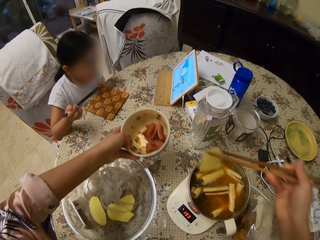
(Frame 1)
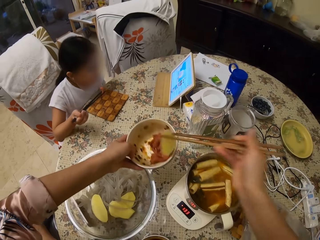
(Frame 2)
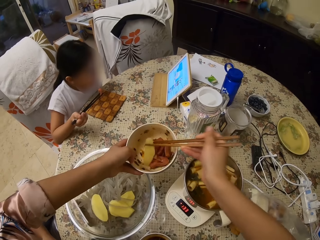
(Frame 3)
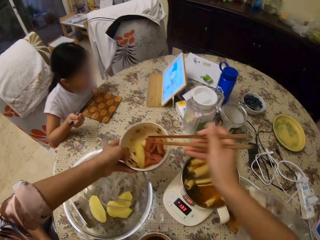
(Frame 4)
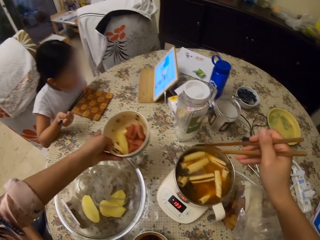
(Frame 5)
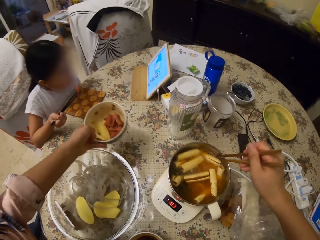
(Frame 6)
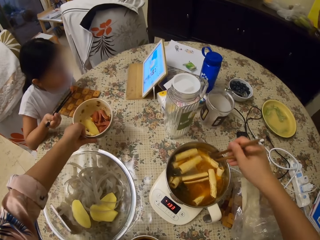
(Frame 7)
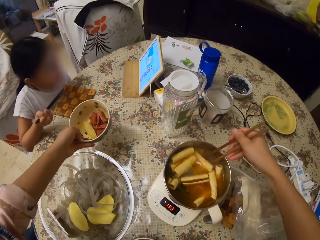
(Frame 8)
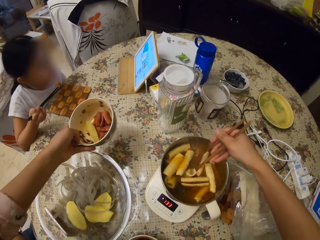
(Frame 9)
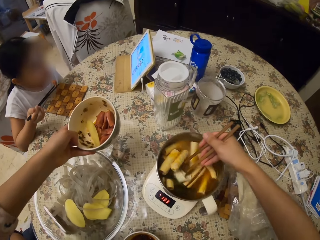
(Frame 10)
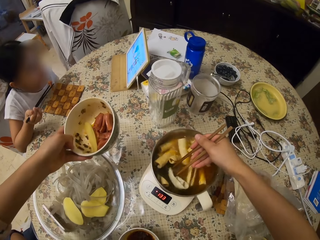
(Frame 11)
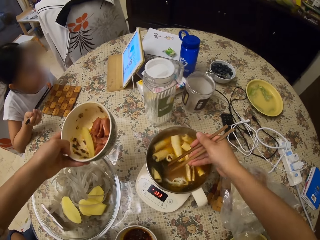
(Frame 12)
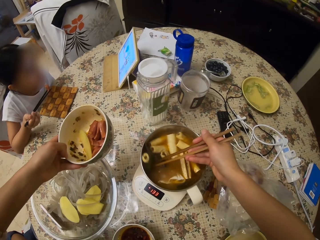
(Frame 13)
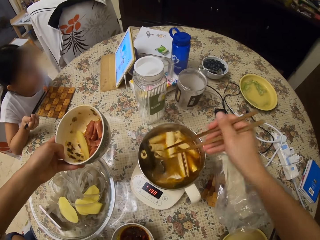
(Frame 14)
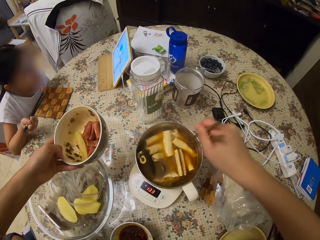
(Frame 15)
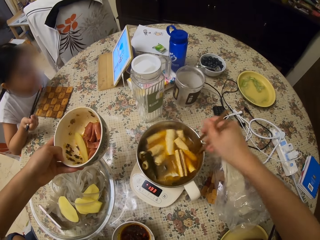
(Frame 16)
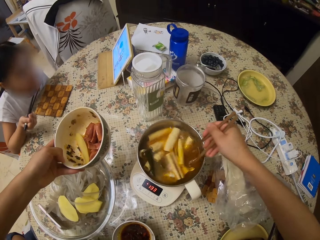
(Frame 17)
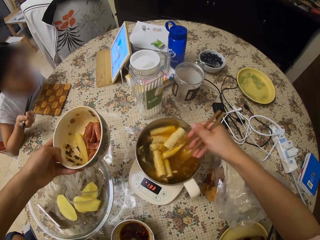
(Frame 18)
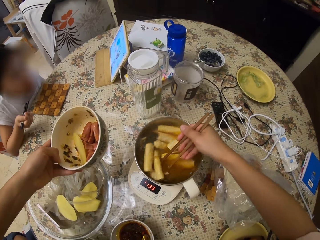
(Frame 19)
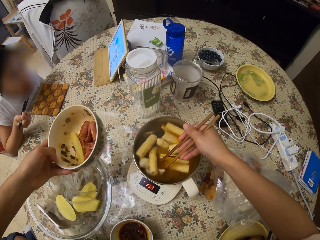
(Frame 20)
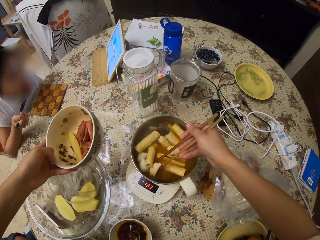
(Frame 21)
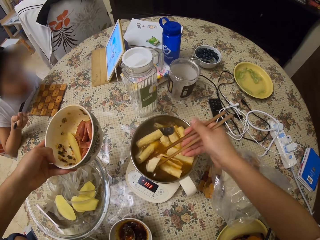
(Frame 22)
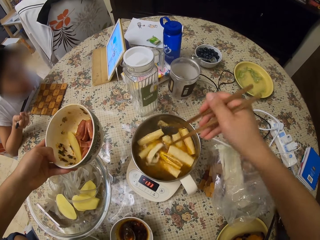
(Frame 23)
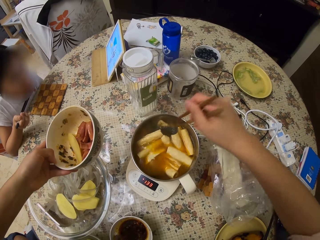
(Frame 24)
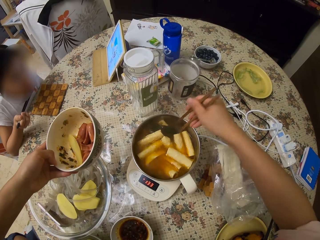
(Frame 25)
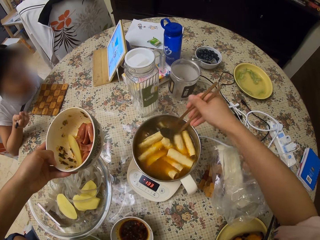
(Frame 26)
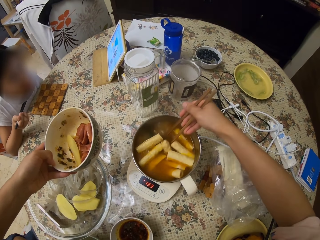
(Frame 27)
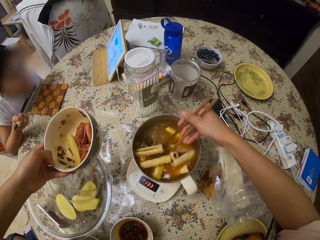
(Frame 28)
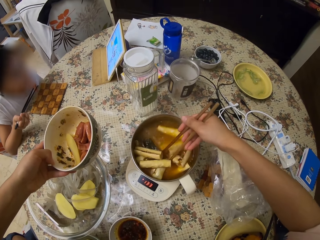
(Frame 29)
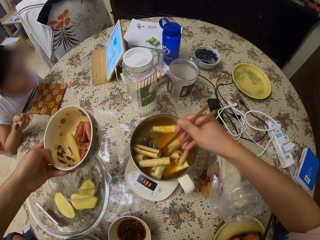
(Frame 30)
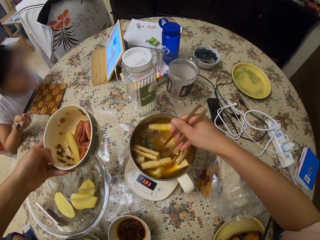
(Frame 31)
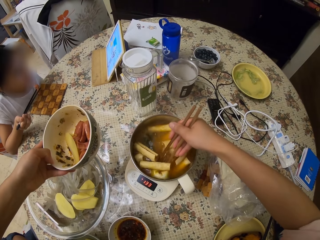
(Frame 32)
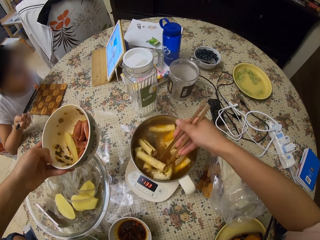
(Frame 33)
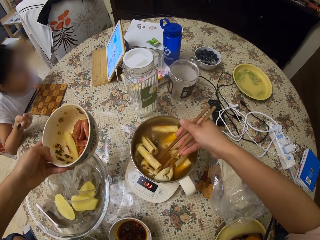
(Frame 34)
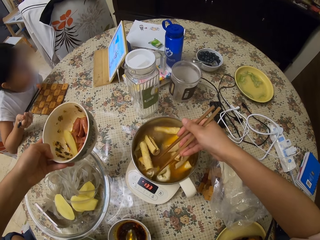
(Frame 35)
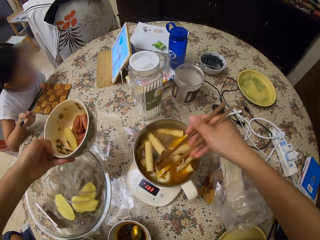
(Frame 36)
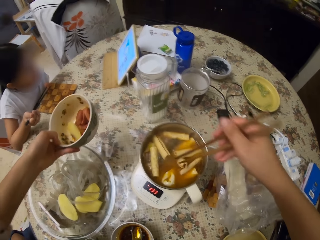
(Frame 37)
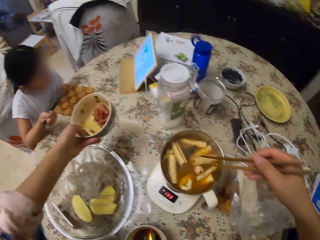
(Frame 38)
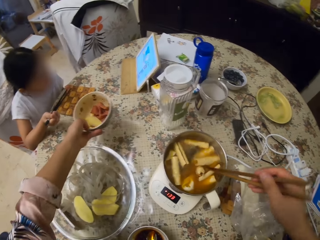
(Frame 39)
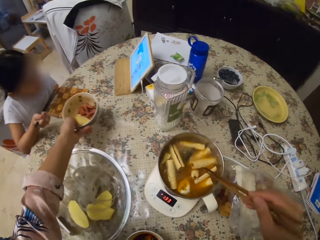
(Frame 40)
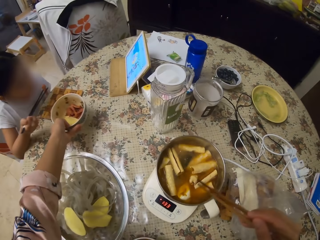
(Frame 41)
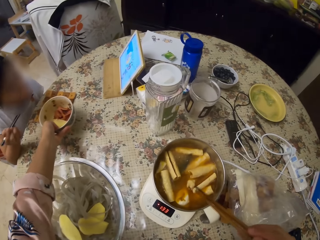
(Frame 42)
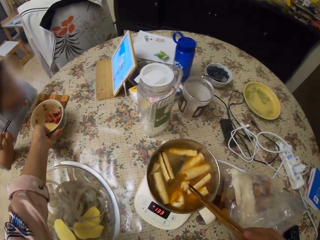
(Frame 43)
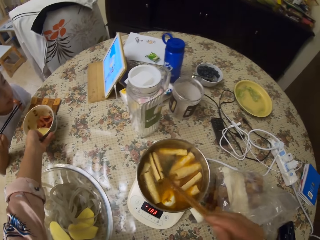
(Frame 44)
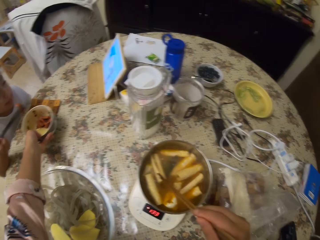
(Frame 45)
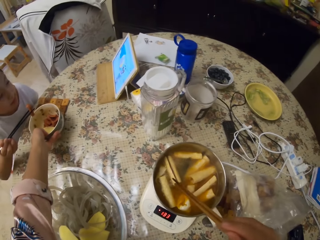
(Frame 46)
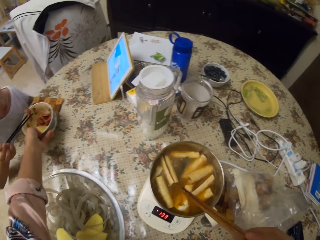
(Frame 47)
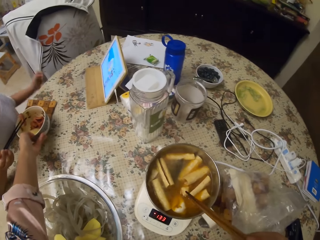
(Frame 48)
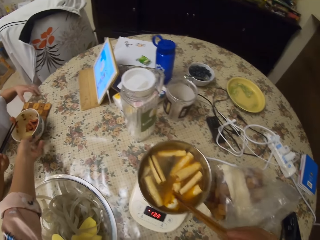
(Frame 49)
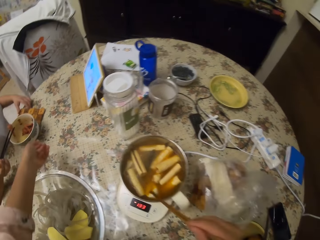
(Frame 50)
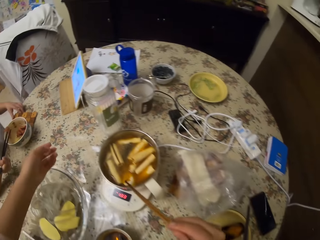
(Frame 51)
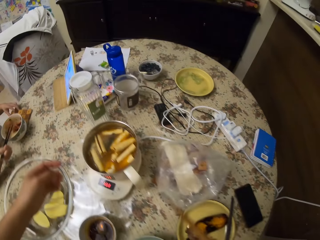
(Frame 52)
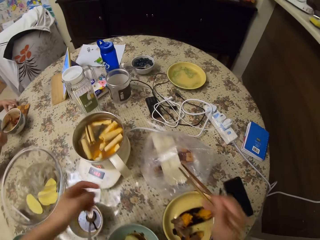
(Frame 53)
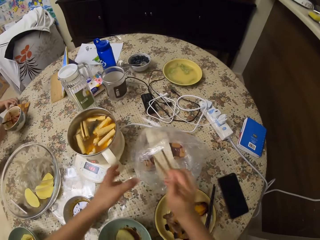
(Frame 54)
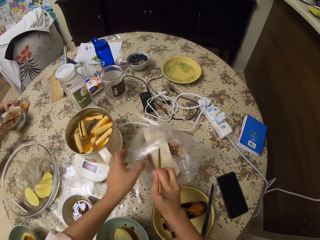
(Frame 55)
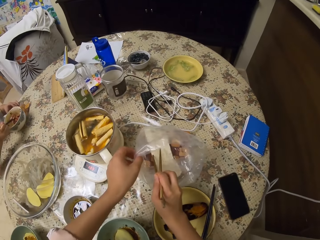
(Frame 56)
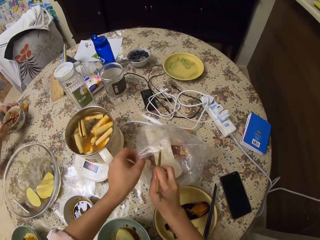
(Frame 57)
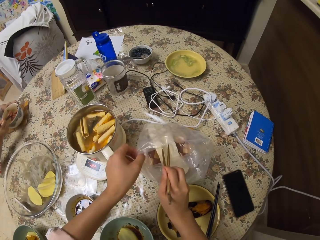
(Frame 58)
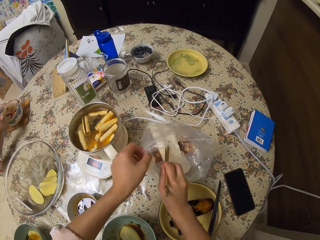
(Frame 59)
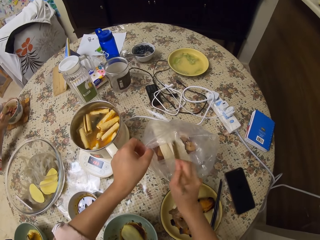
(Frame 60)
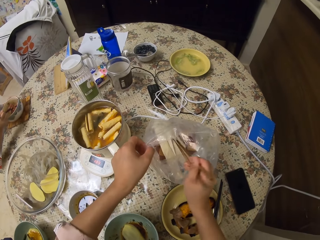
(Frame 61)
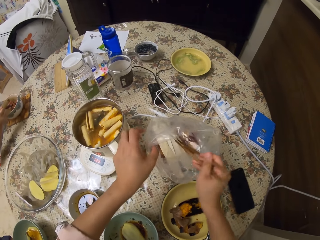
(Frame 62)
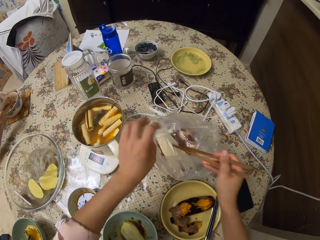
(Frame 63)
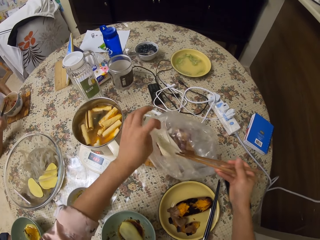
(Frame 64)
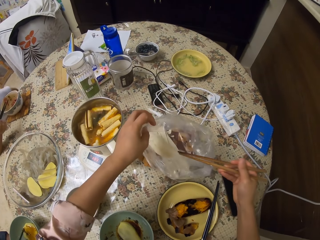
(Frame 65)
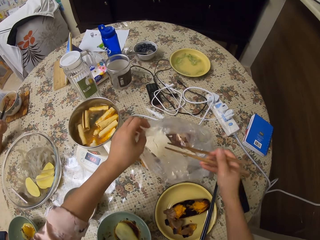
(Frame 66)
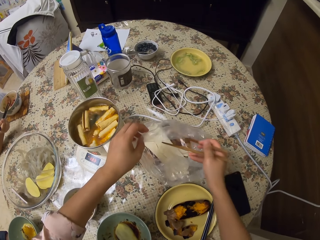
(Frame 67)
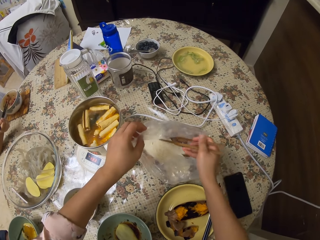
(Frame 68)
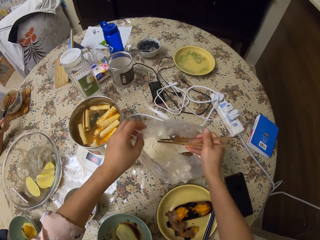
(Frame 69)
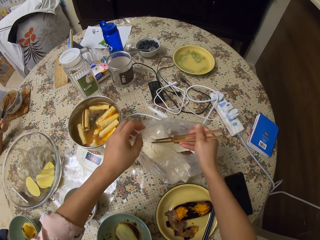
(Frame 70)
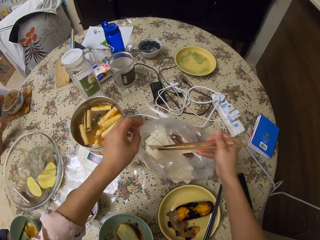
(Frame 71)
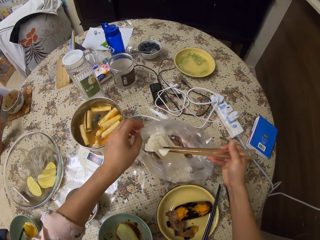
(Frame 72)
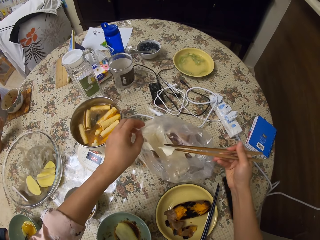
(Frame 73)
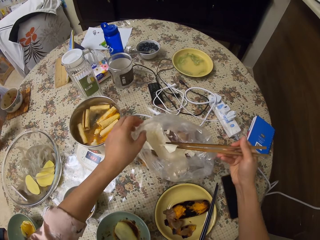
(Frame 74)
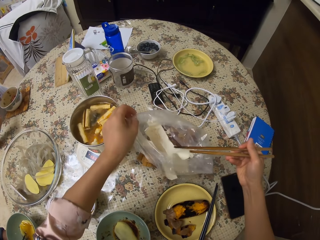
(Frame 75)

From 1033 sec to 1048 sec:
The camera wearer puts a potato in a bowl. They move something in a pot with chopsticks. A girl puts something in her mouth. A woman scoops something with a spoon and puts the spoon in a bowl. The camera wearer puts the dish down. They move a bowl on the table. The girl moves a board on the table. The camera wearer moves around. The woman stirs something on potatoes in a bowl with chopsticks. The girl moves the bowl on the board. The camera wearer holds a paper. They pick something in the paper with the chopsticks.

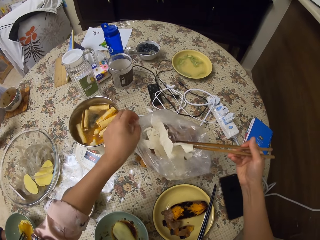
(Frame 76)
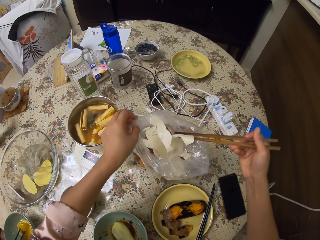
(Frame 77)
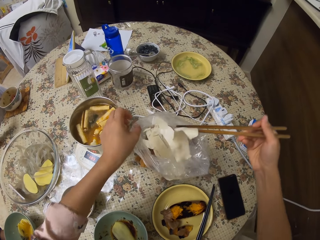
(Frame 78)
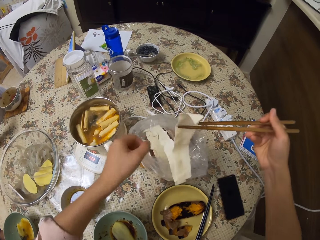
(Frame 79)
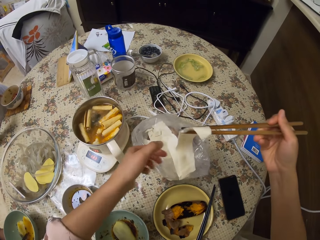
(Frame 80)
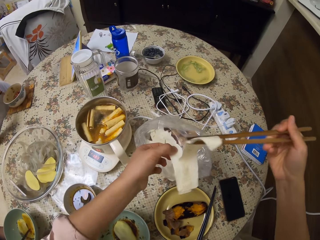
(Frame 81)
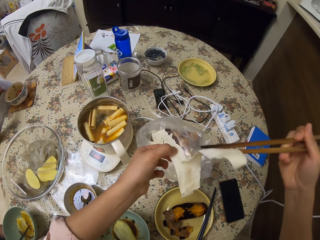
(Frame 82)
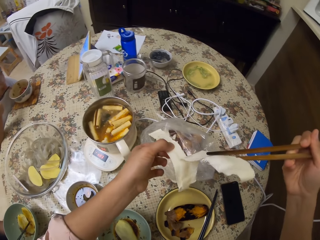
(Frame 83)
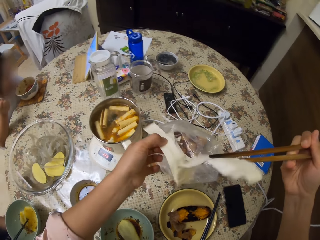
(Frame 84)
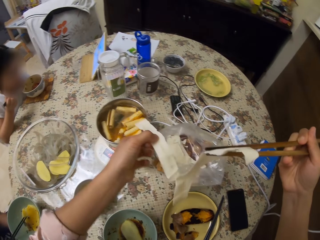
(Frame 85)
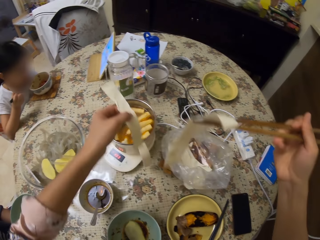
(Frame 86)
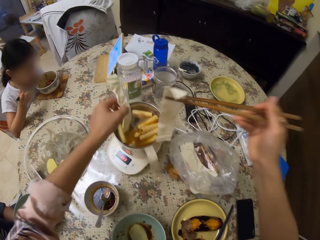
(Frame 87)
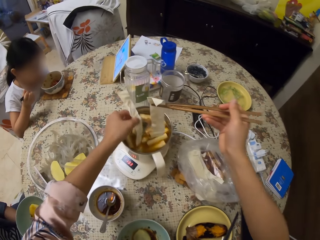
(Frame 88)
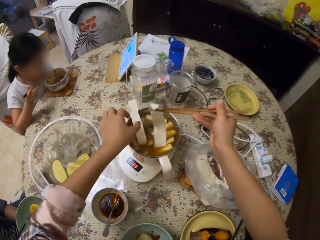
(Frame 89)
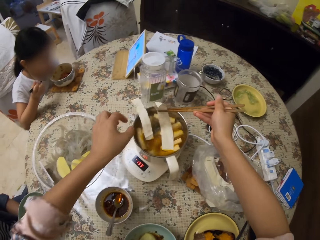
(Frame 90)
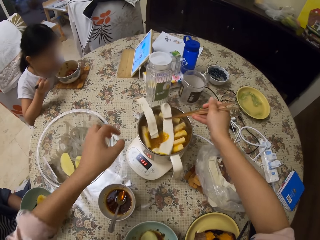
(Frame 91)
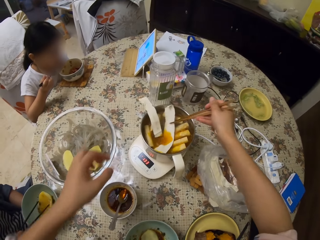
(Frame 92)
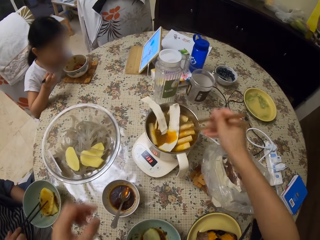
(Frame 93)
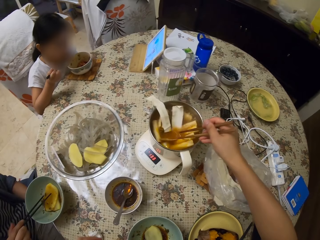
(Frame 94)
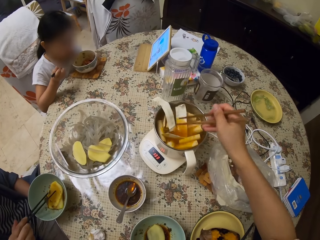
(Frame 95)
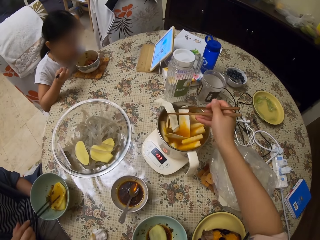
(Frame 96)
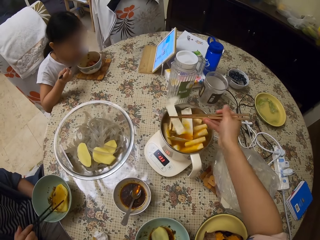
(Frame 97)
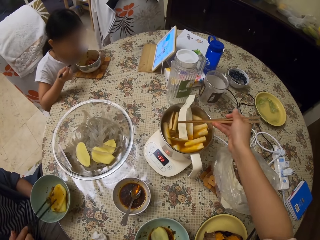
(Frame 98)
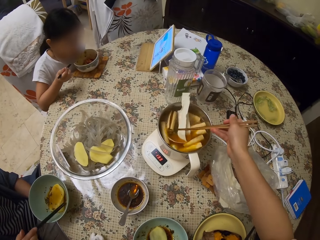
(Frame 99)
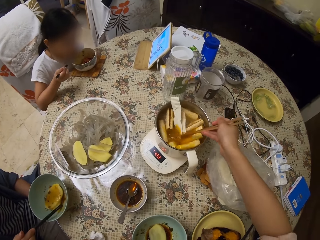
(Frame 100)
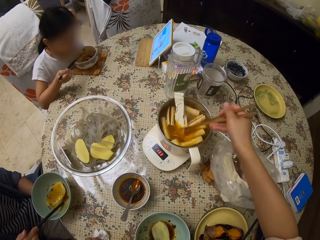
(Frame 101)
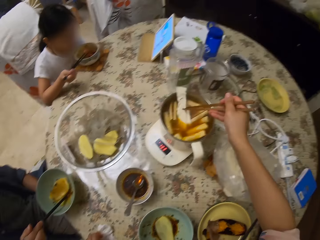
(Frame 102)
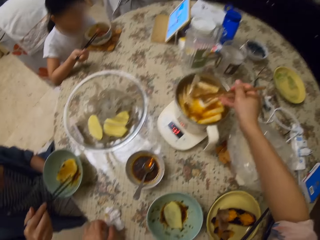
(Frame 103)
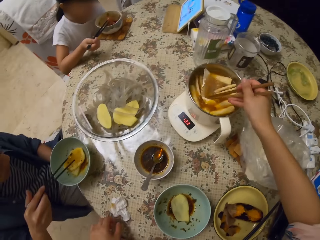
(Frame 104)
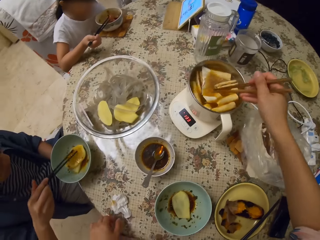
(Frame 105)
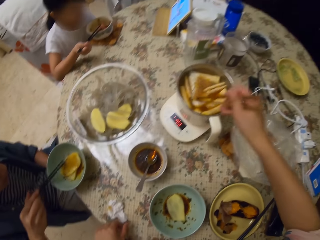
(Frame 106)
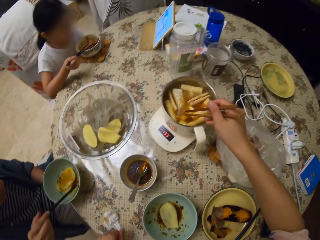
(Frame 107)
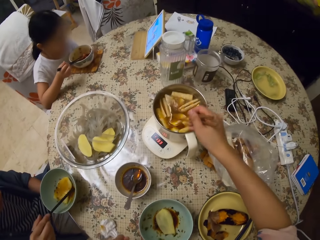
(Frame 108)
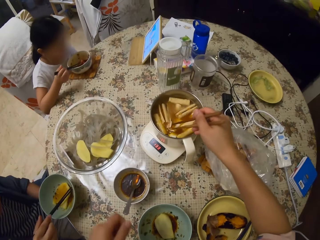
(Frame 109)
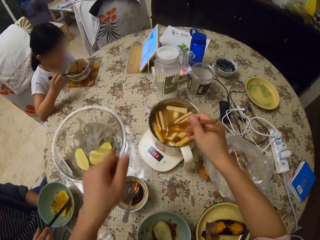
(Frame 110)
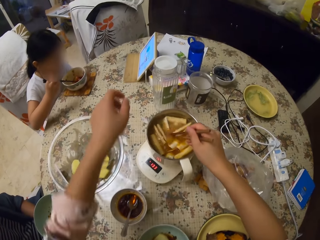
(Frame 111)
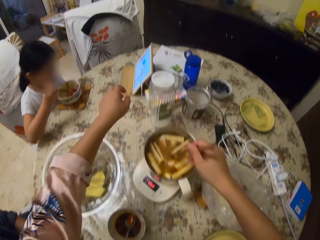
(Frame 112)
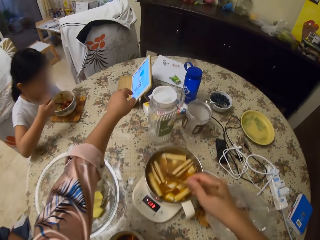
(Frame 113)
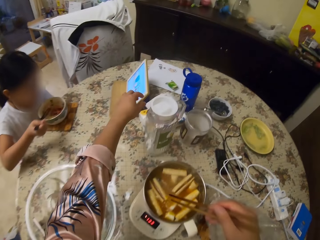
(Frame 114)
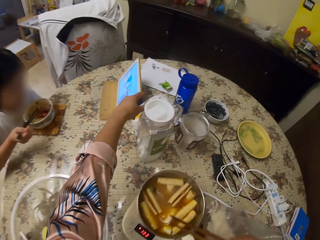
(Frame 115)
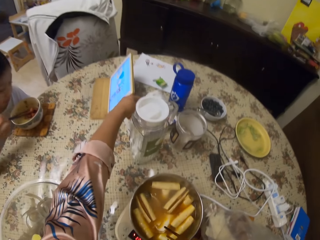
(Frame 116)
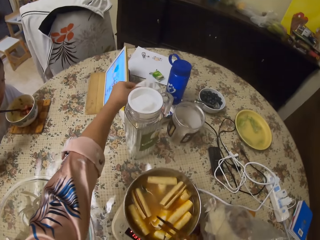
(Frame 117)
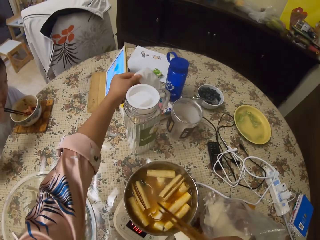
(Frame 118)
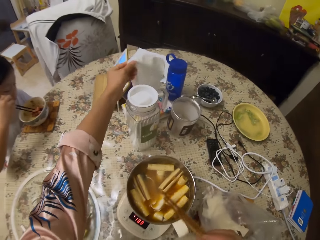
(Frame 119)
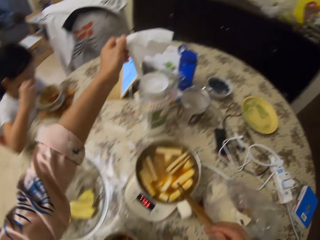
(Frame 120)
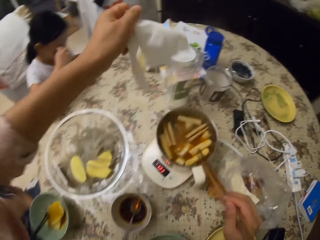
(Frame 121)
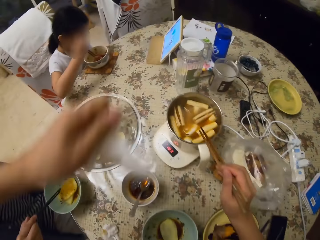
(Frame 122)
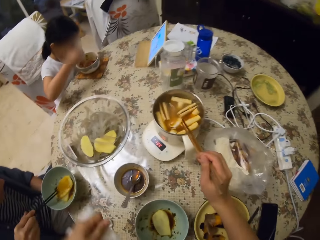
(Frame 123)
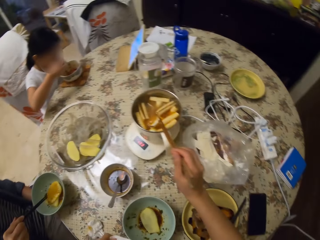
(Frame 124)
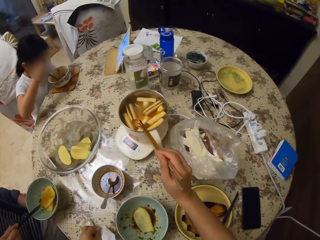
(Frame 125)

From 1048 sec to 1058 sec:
The camera wearer separates something. A girl puts something in her mouth. The camera wearer puts the food in the heater with chopsticks. They press something in the heater with the chopsticks. A woman moves potatoes in a bowl with chopsticks. The woman turns the food. The girl puts something in a bowl. The camera wearer picks up the paper. They pull a serviette. They hit the heater with the chopsticks. The girl stirs something in the bowl with chopsticks. The woman moves something on the potatoes with the chopsticks.
